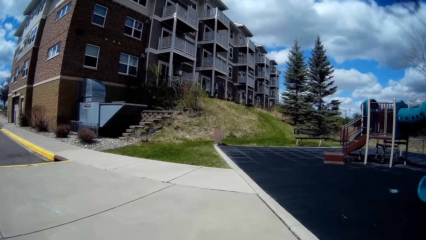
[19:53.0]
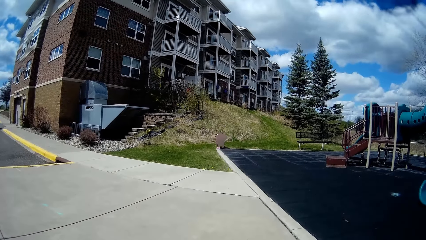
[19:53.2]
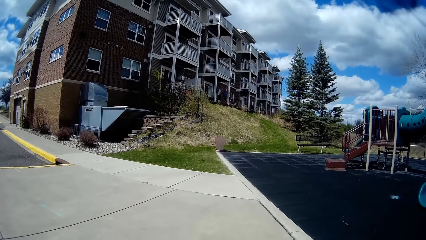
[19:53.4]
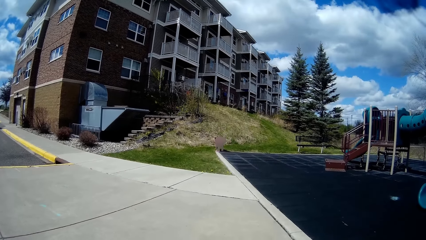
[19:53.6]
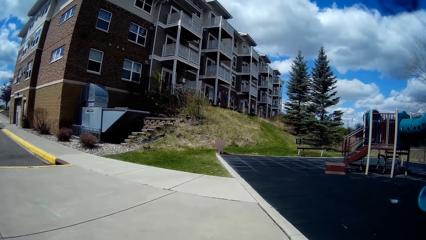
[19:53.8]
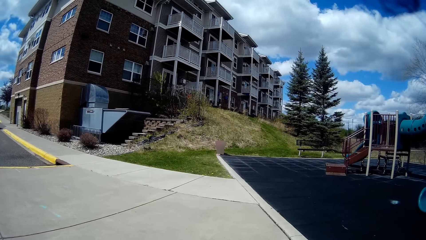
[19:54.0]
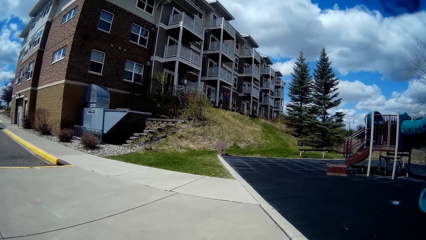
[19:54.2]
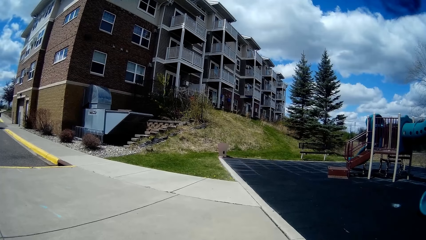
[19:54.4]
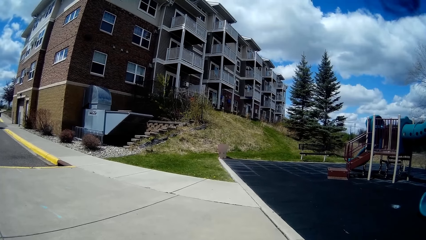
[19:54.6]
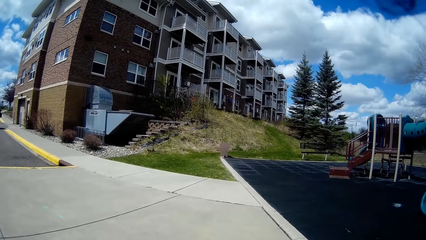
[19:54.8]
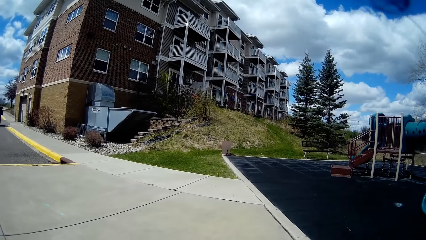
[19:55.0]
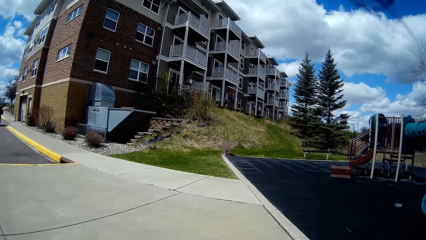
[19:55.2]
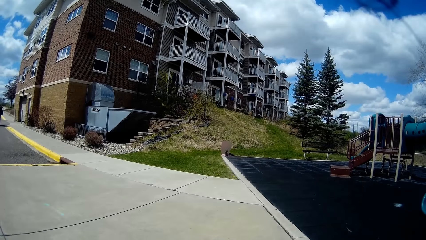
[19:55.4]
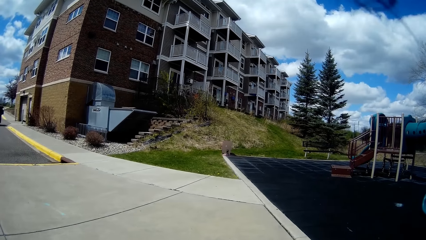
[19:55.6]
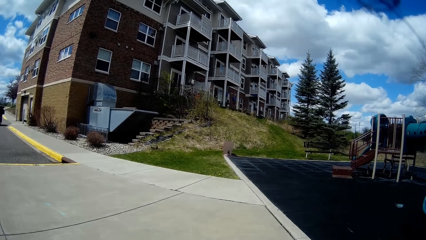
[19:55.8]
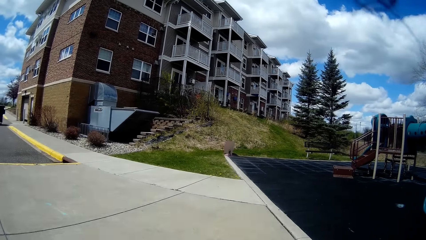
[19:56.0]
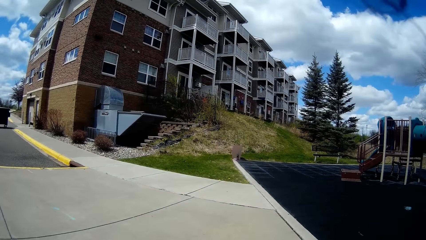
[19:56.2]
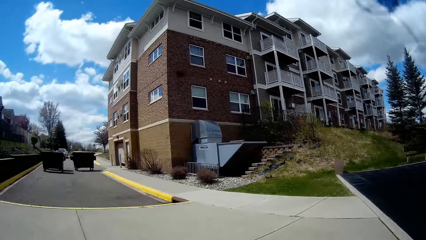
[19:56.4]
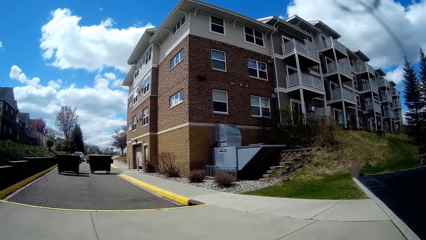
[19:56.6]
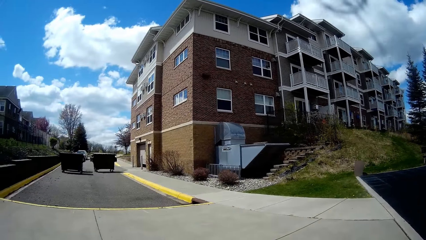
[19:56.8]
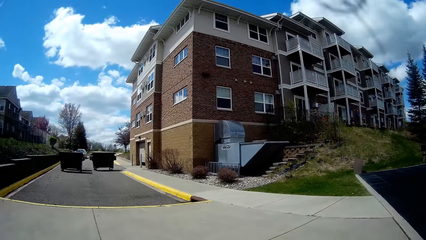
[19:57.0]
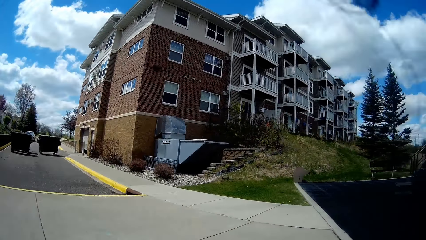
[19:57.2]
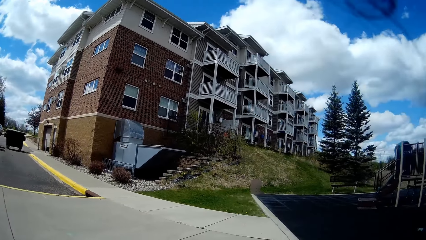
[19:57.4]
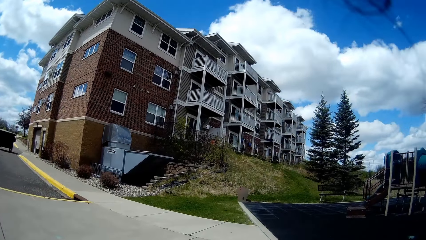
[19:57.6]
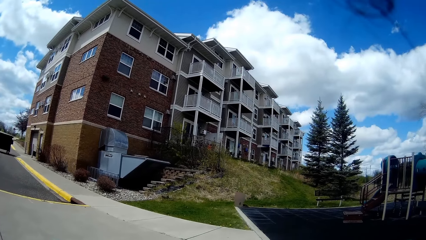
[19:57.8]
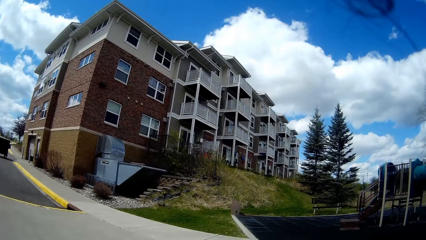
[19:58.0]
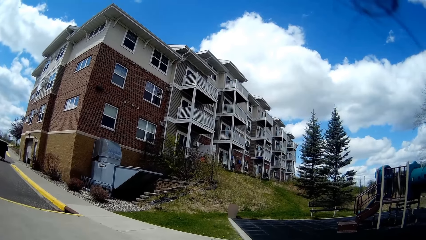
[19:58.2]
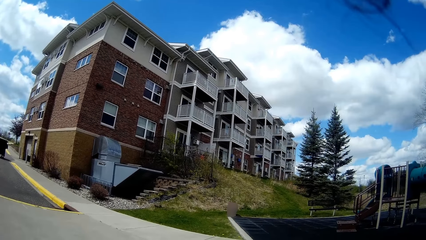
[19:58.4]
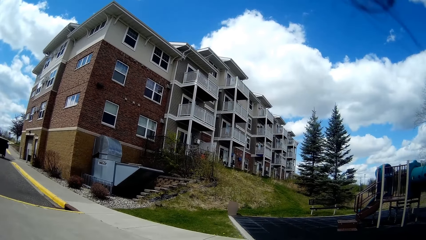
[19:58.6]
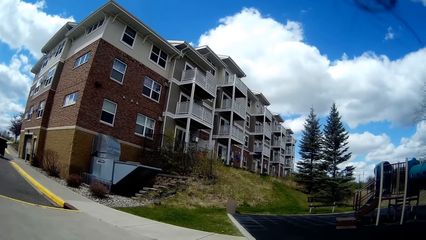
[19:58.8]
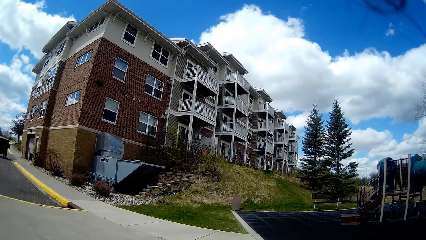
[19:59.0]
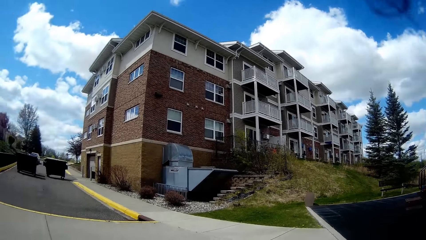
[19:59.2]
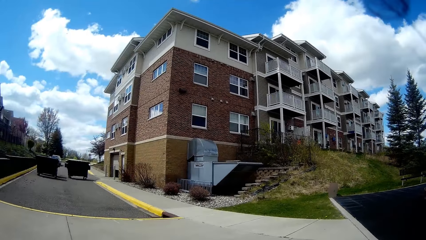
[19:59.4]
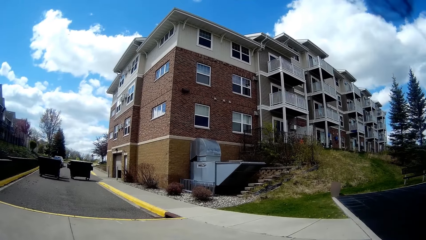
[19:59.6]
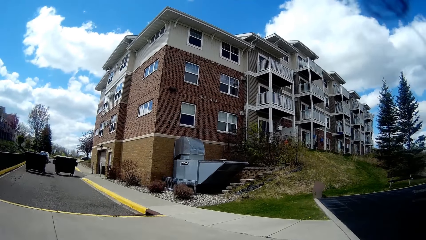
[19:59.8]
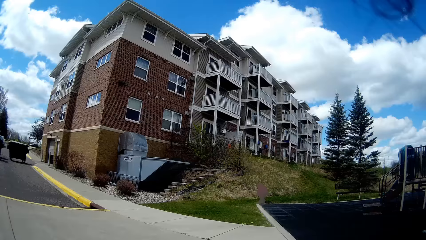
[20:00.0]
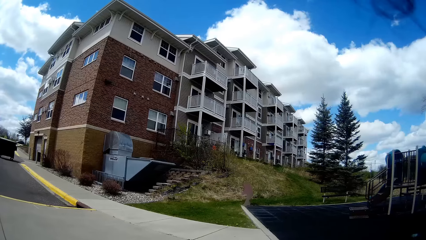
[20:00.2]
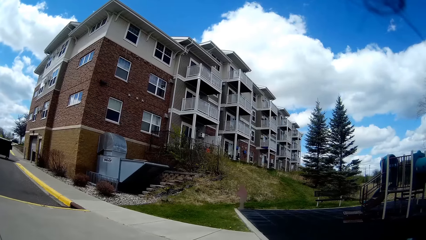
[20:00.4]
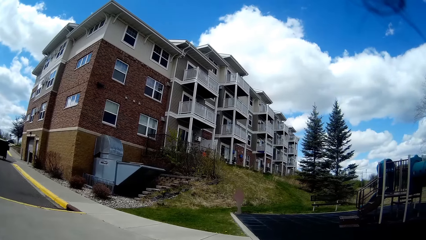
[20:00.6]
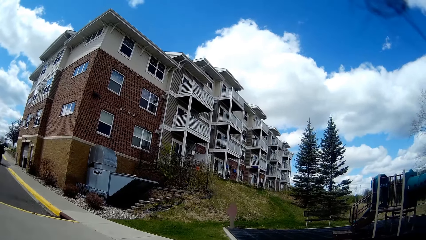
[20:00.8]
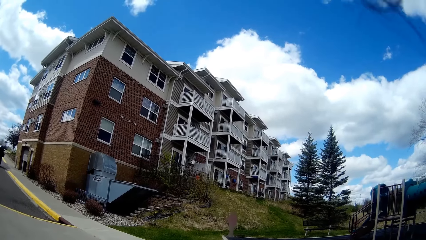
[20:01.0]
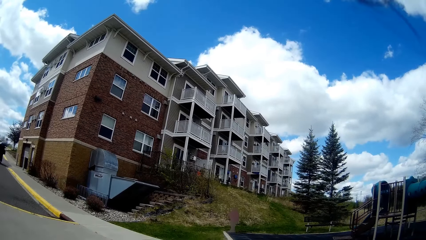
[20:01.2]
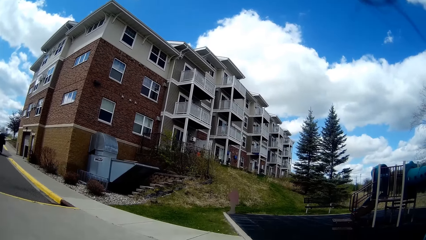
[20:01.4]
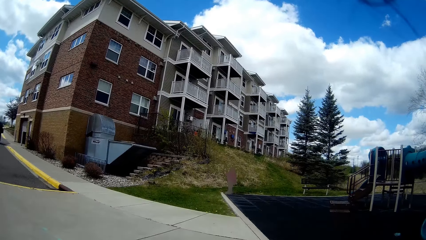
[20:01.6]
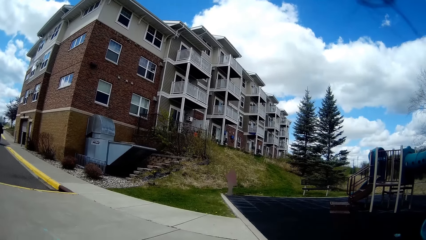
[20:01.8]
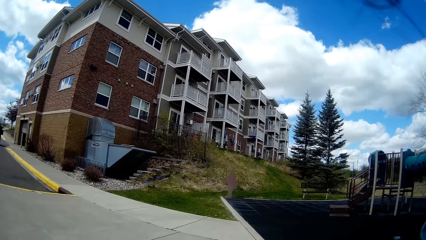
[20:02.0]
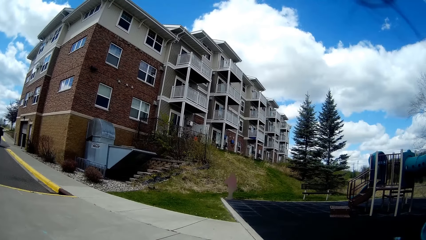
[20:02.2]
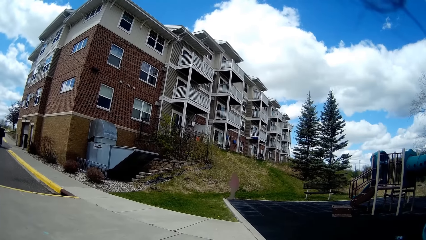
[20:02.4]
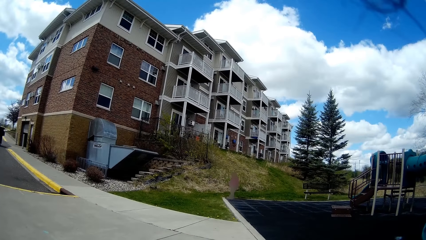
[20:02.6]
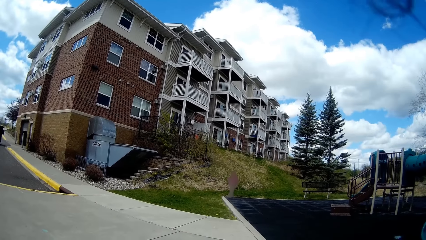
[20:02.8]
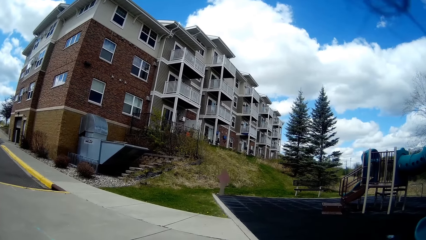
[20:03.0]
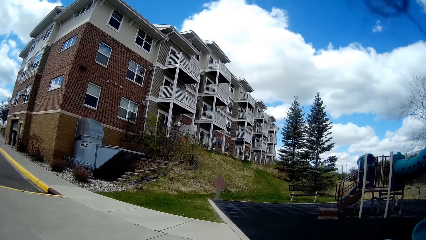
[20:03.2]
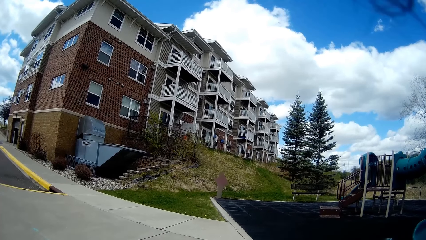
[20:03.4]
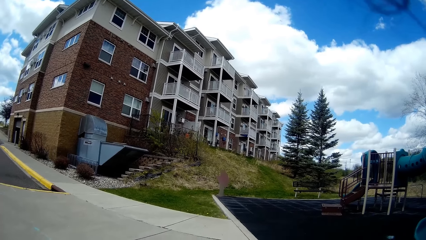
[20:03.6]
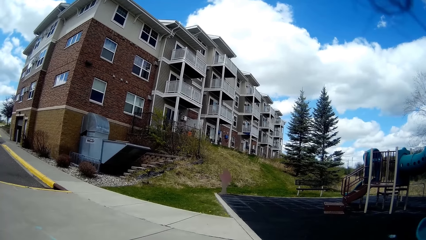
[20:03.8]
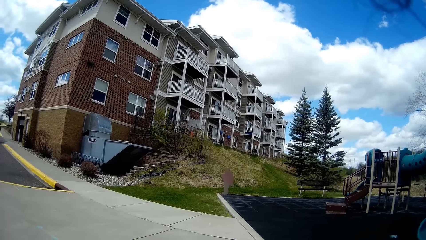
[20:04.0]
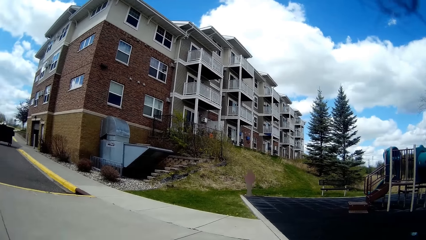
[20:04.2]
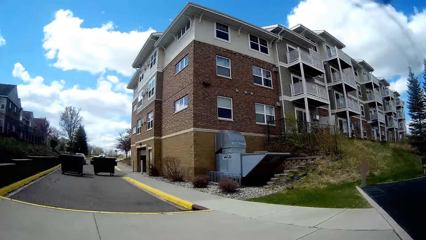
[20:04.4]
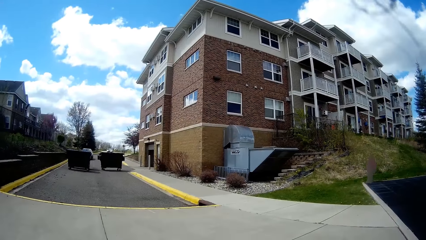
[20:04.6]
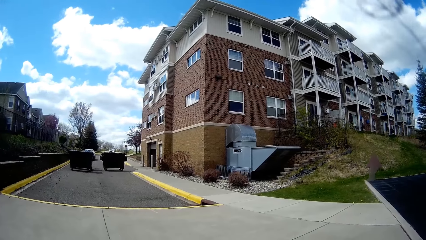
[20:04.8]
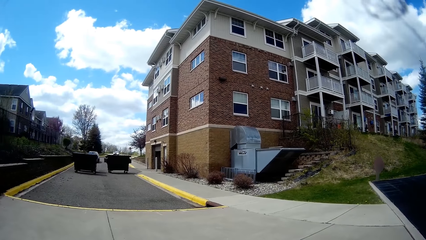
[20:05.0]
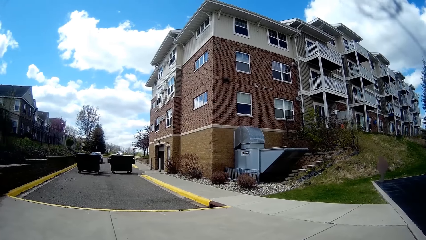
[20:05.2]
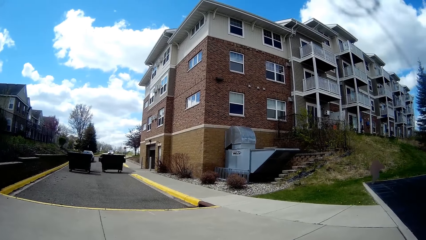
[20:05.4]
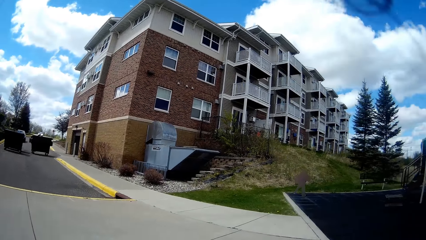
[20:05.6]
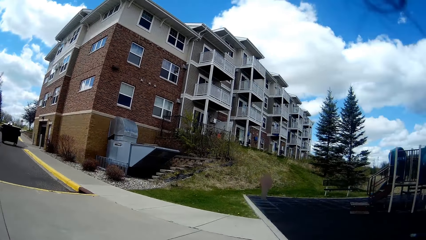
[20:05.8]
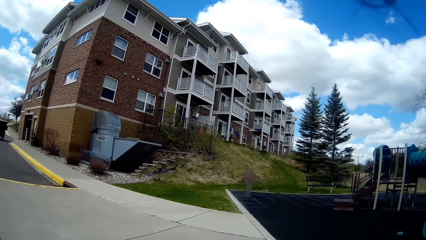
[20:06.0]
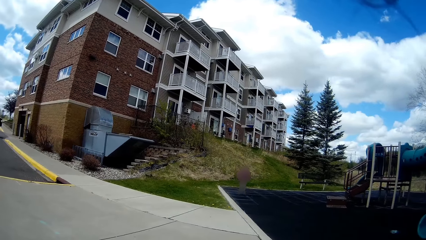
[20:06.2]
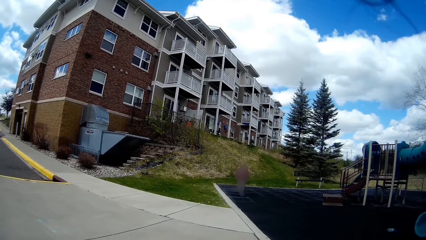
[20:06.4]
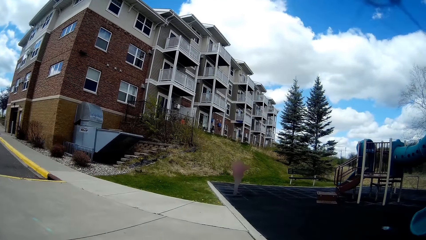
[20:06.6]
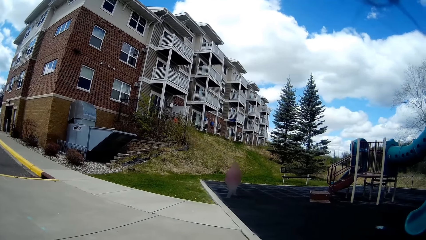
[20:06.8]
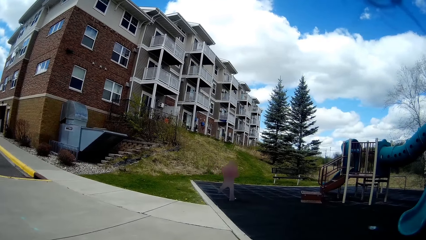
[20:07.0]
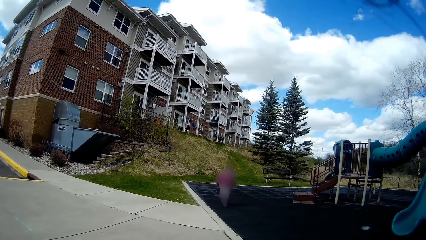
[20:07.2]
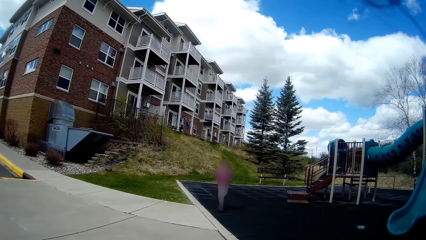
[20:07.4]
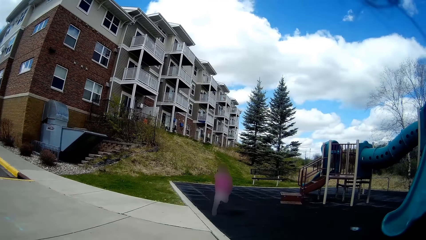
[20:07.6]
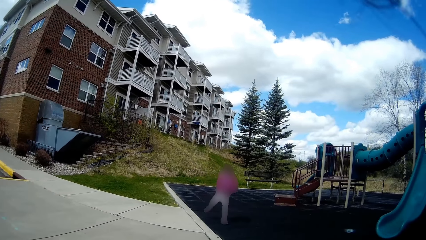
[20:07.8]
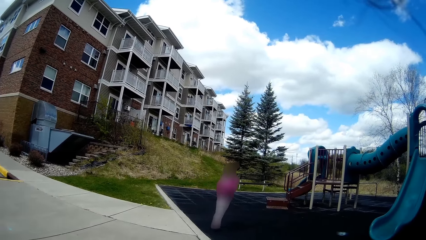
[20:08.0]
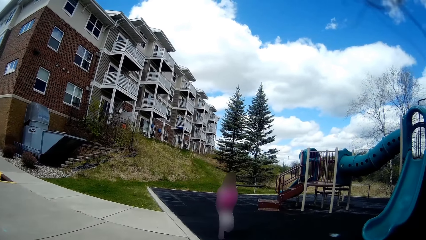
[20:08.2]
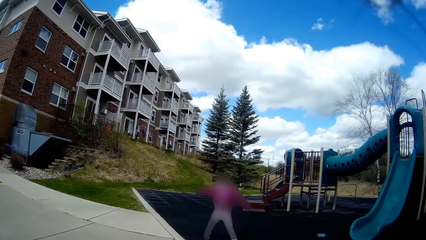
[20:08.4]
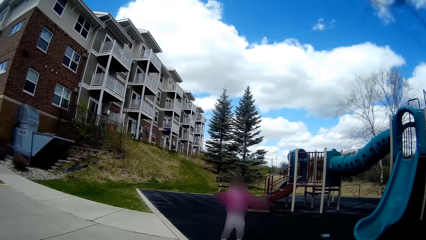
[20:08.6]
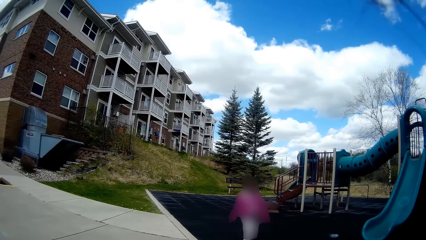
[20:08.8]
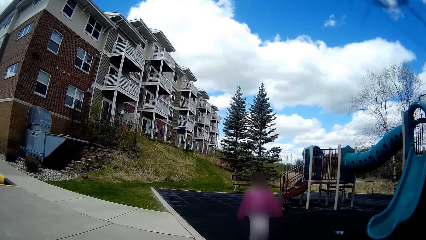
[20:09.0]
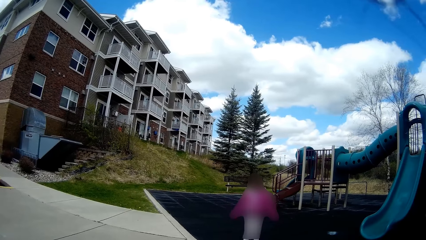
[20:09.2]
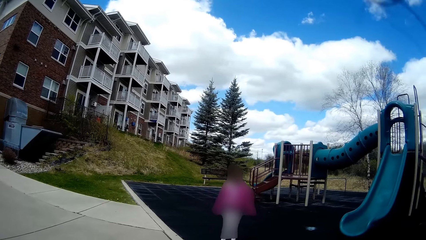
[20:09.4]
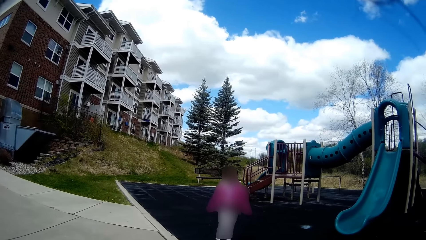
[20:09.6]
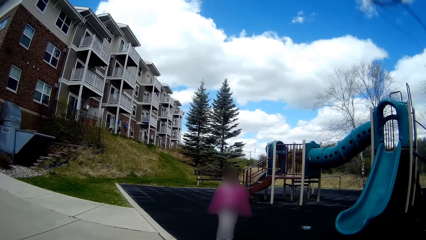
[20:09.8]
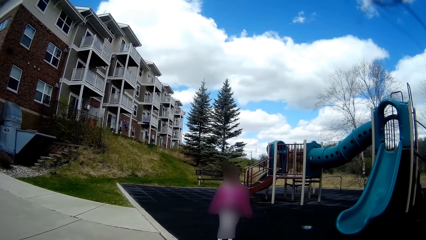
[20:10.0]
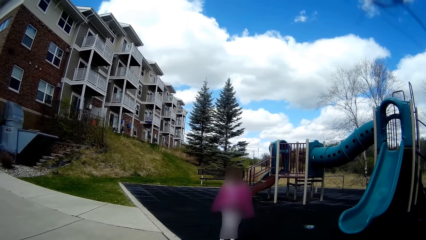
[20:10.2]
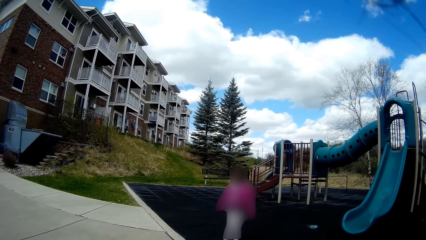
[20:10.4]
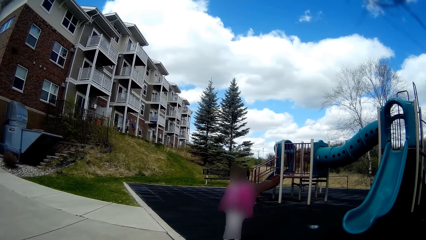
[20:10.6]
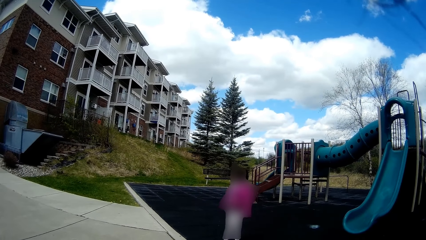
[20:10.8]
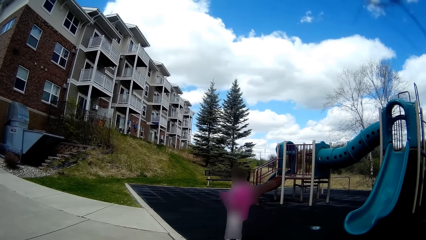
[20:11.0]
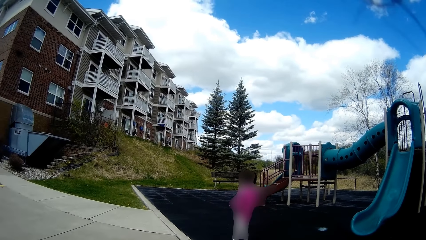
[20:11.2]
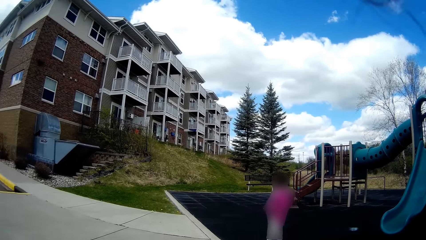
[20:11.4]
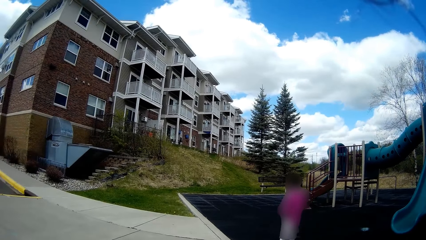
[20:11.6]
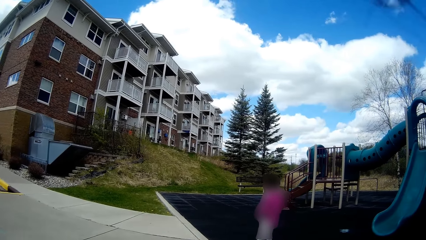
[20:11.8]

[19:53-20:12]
The camera wearer converses with the girl. The girl runs toward the camera wearer.
